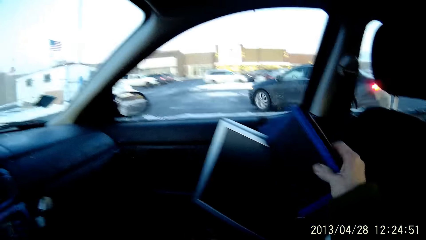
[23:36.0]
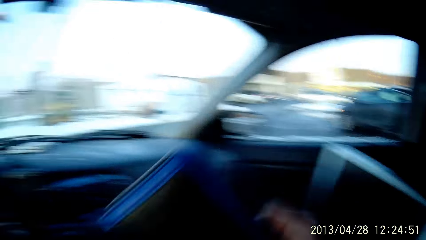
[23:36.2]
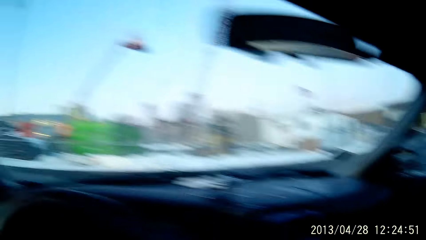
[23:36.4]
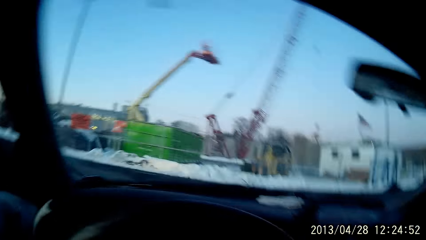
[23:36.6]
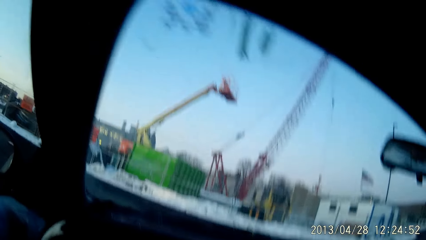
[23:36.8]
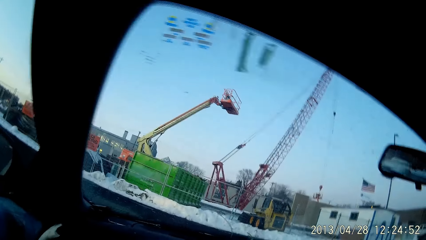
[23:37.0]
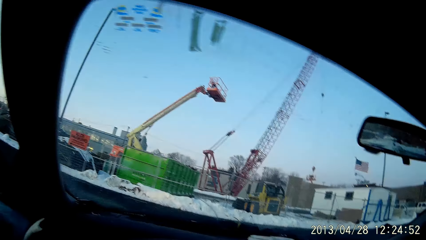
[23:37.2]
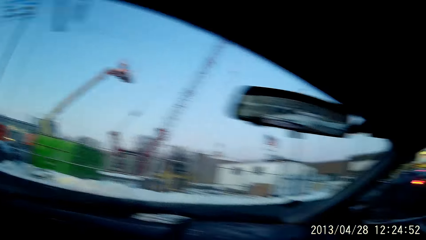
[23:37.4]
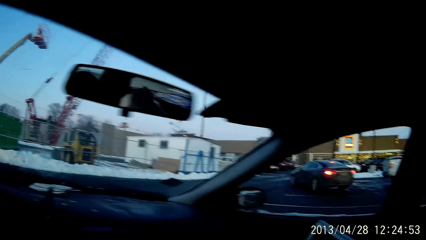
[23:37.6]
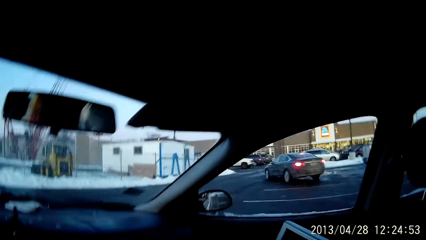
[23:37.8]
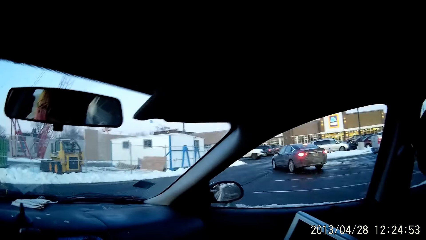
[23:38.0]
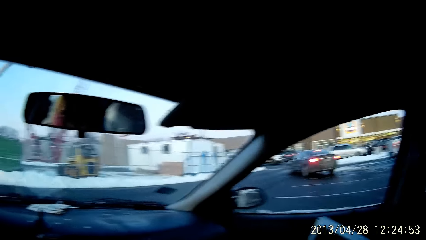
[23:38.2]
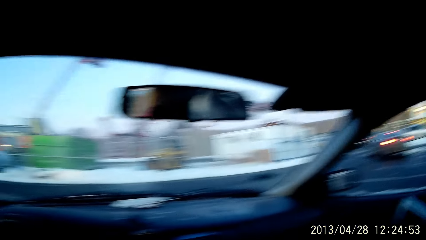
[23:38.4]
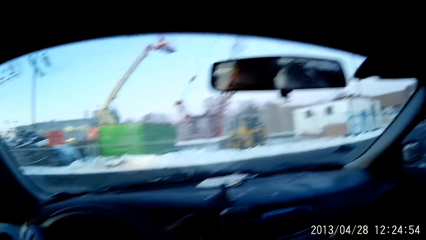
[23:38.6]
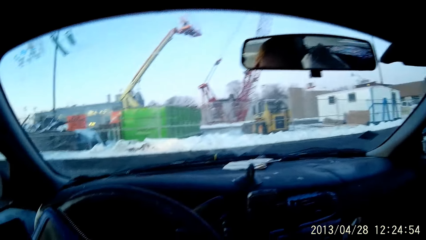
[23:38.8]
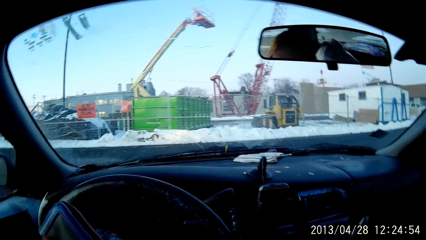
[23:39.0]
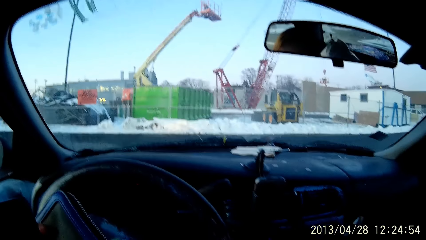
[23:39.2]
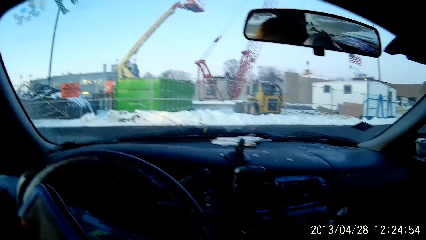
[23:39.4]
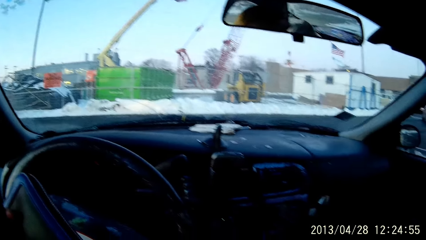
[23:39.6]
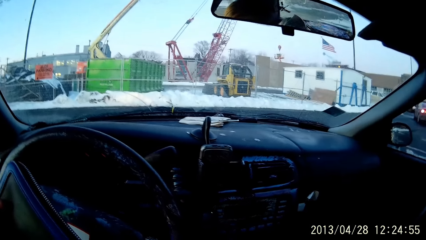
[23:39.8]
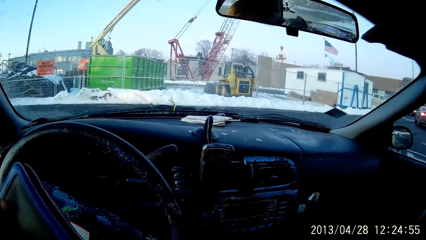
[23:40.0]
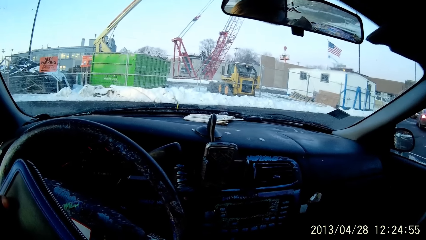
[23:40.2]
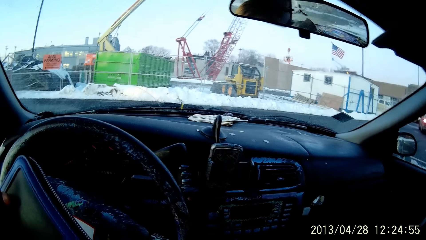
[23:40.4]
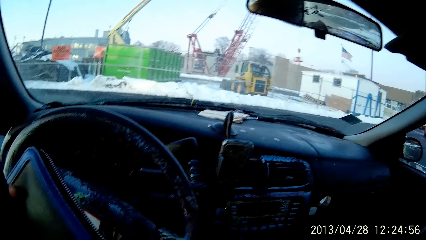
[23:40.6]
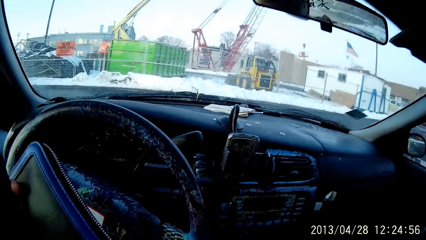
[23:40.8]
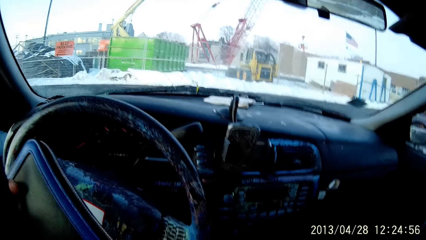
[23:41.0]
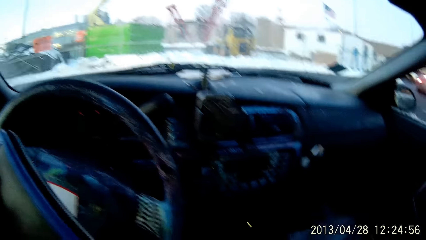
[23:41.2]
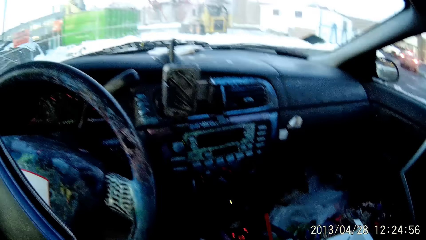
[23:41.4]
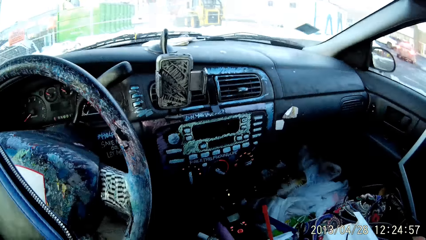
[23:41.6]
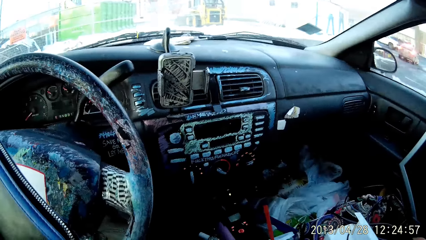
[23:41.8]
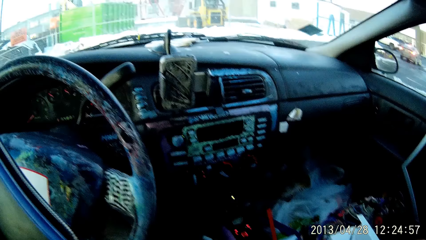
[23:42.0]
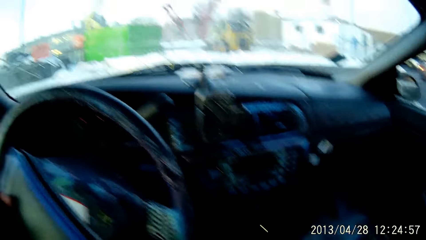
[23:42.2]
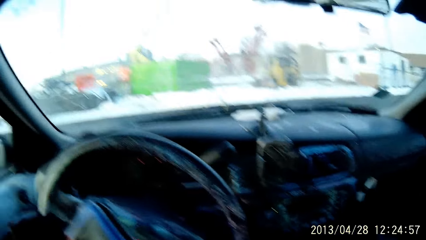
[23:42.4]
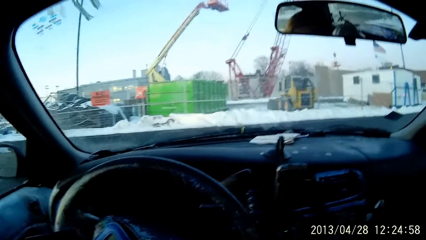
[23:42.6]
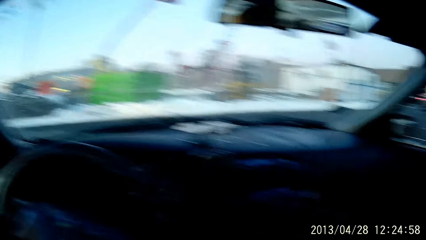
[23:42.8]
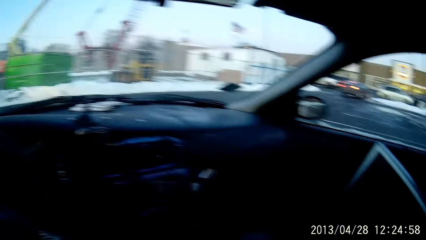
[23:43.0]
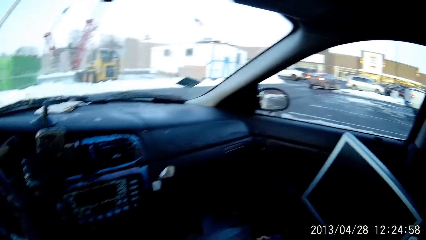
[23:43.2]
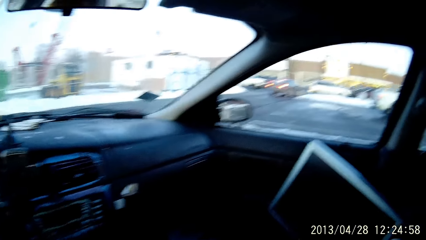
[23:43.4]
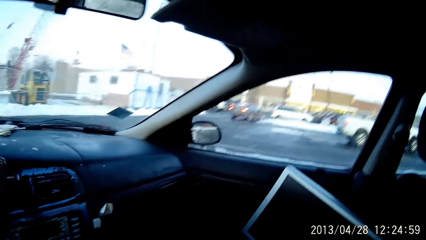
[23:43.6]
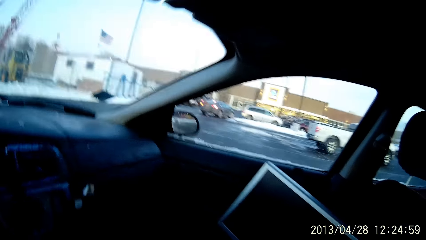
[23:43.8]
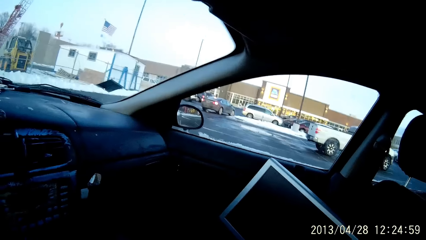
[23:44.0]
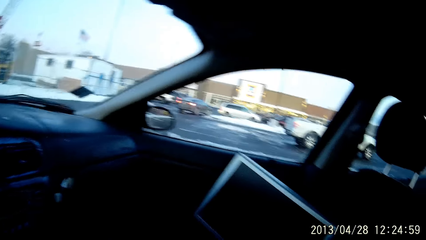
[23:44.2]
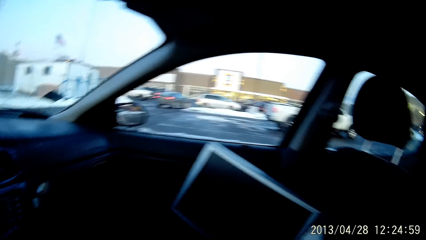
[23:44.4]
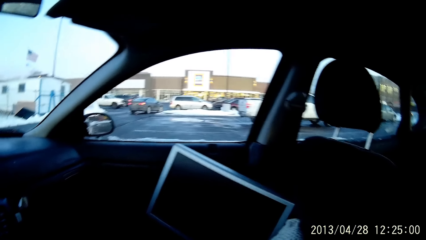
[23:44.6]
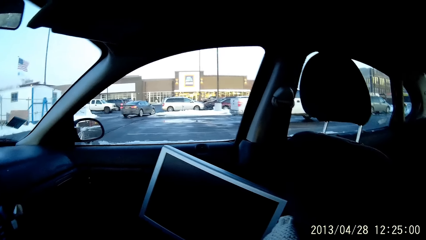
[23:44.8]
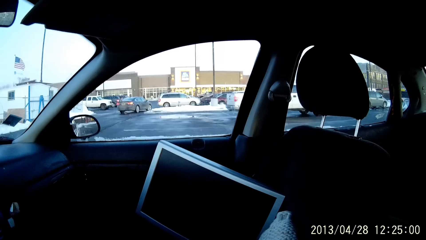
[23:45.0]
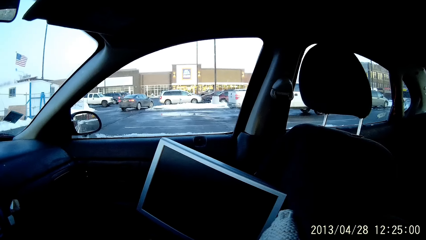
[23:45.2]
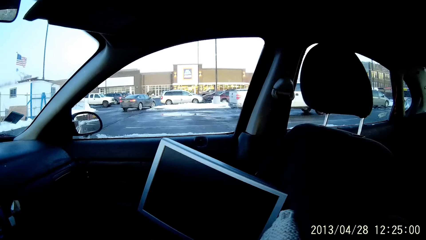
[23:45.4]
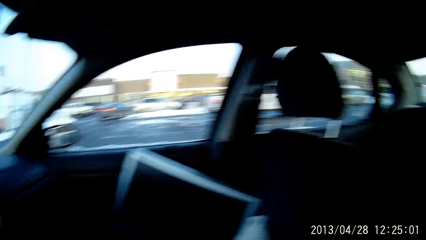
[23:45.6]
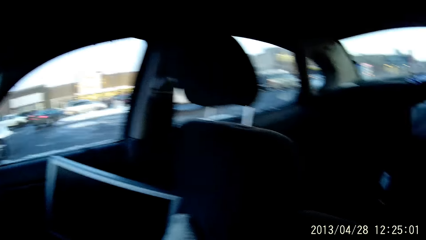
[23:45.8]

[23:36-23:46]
The camera wearer holds a purse in the car.

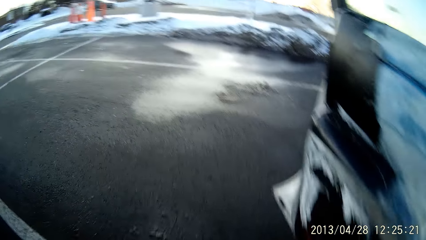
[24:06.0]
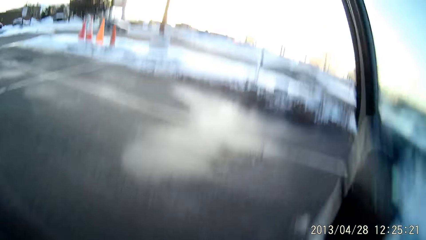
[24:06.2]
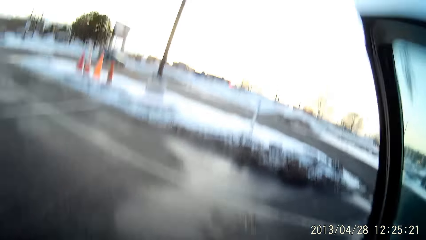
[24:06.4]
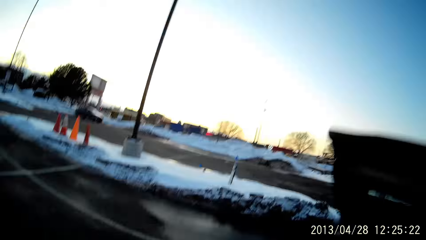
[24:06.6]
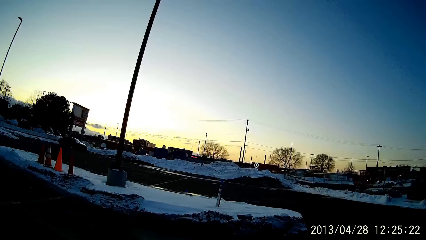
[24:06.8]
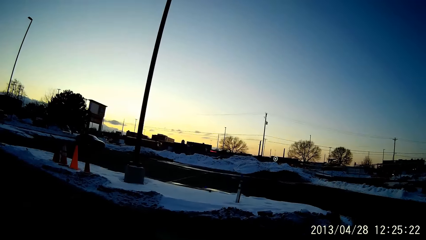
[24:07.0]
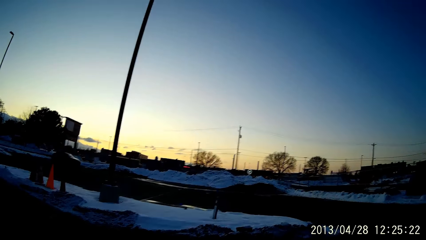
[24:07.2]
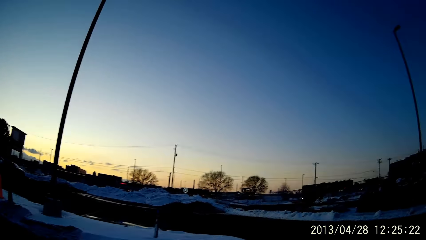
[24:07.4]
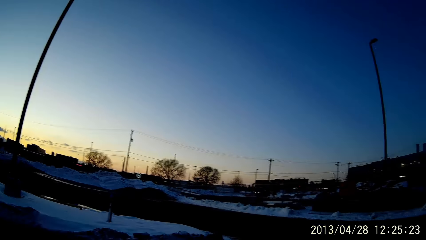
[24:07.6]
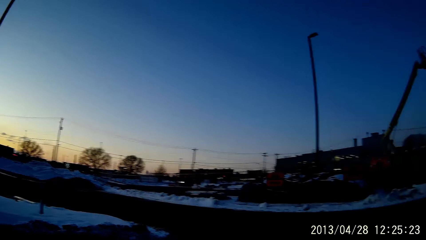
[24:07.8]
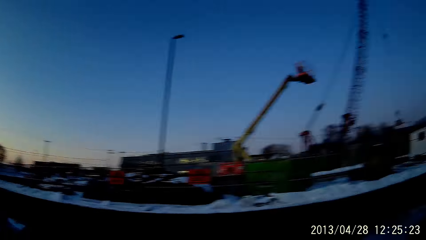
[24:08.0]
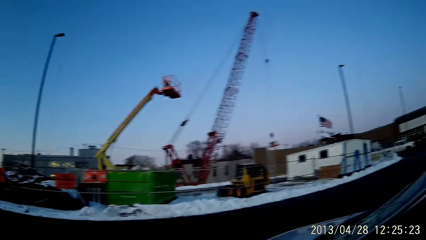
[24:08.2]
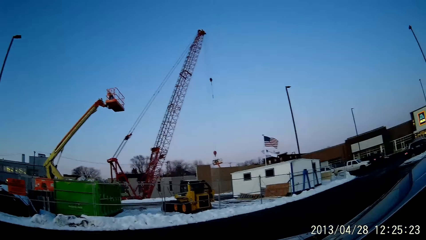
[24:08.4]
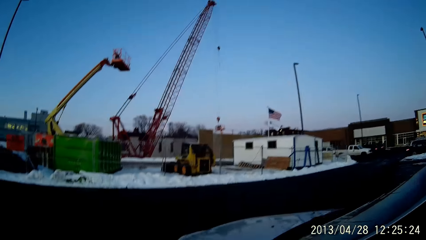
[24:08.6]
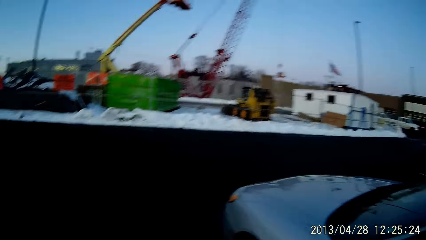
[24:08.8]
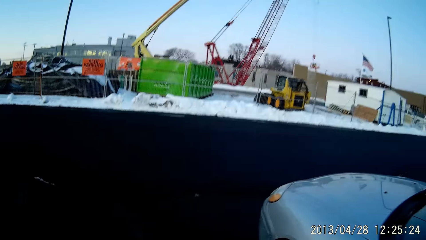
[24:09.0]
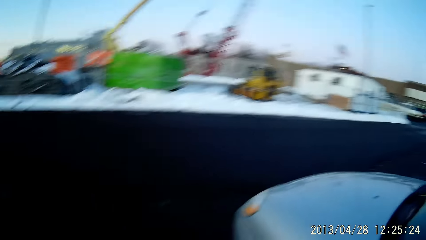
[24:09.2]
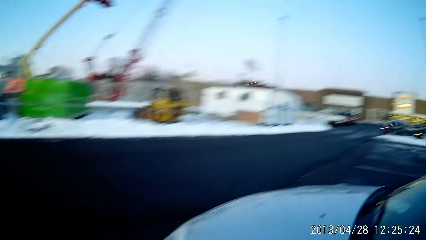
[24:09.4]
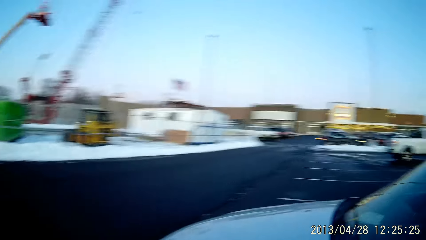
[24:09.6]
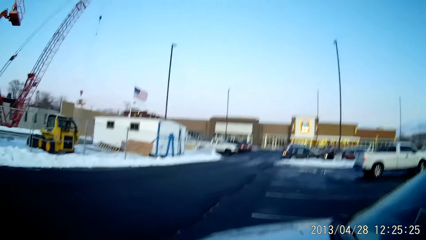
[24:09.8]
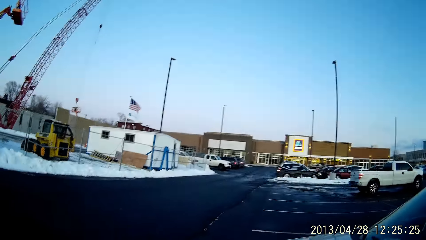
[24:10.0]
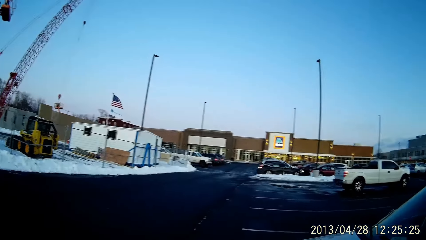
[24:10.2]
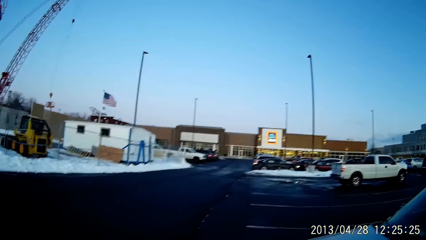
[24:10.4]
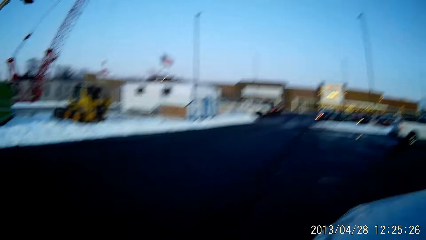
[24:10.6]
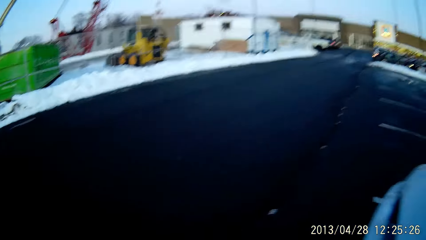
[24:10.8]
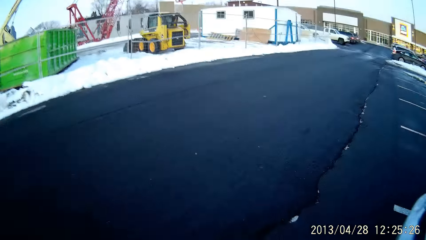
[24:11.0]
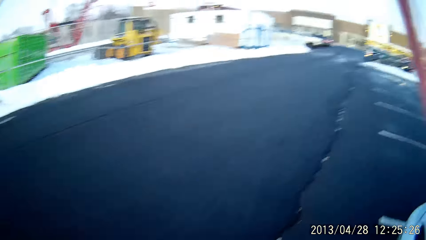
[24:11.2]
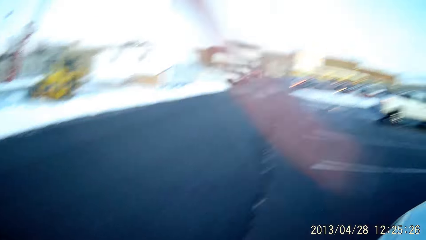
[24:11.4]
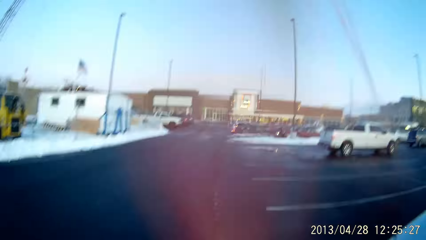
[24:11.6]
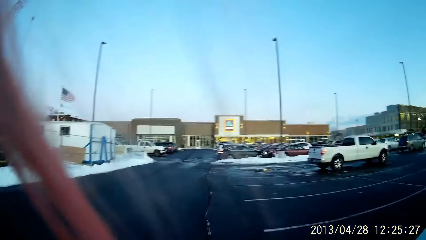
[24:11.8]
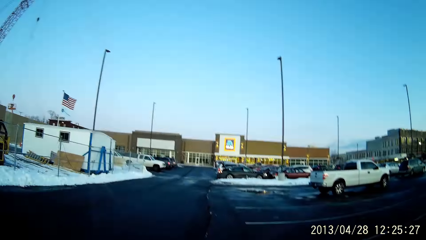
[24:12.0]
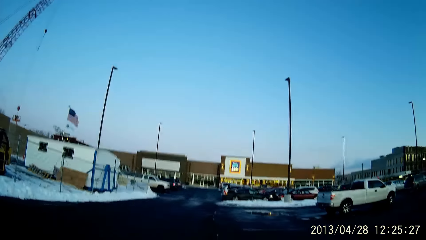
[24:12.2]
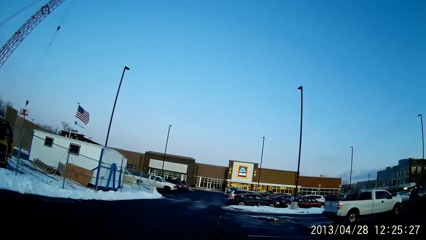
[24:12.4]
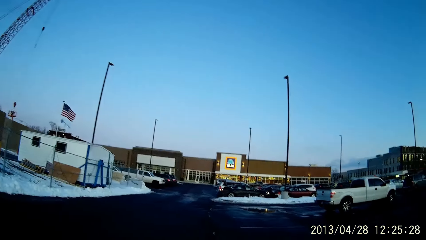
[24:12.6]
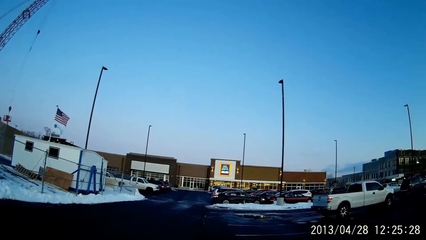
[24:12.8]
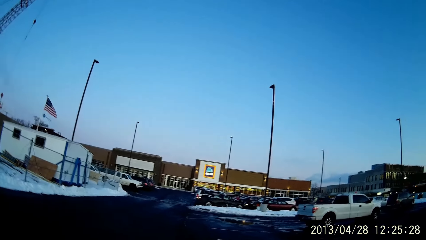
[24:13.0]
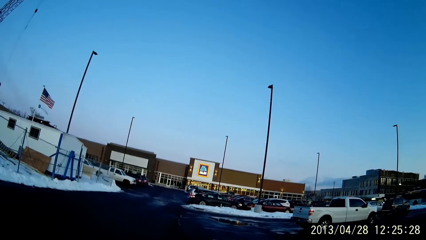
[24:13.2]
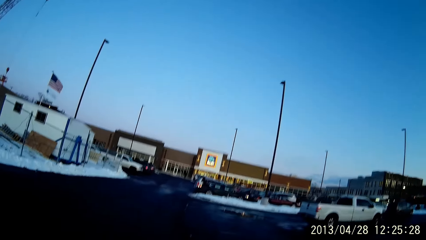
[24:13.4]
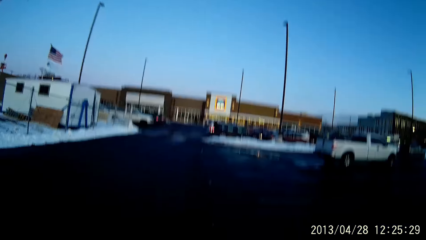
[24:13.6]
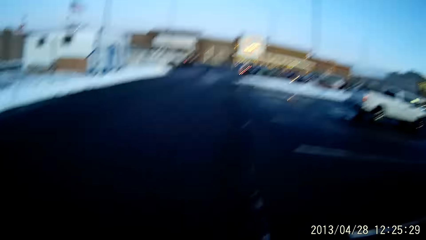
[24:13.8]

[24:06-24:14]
The camera wearer walks out of the car.
